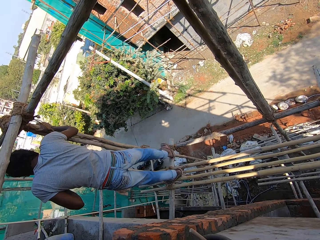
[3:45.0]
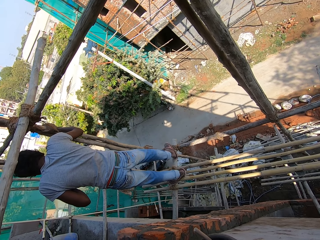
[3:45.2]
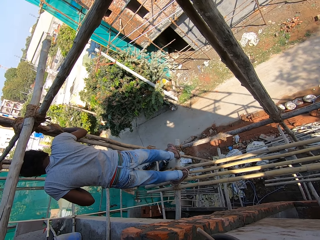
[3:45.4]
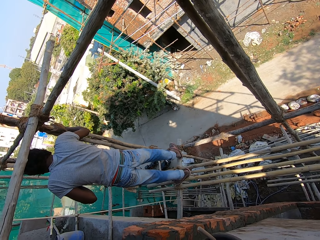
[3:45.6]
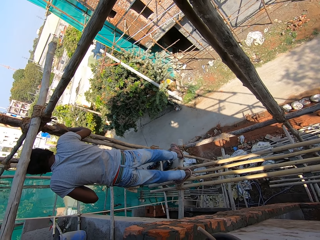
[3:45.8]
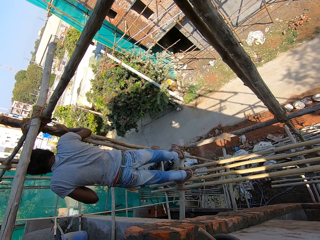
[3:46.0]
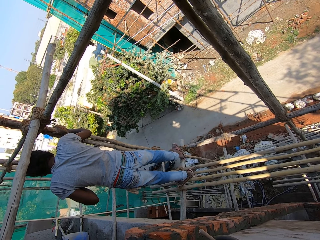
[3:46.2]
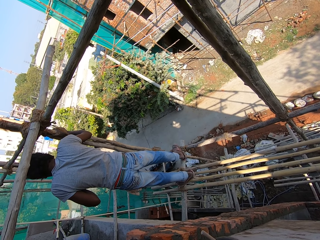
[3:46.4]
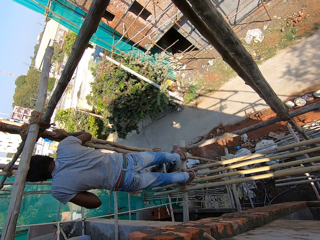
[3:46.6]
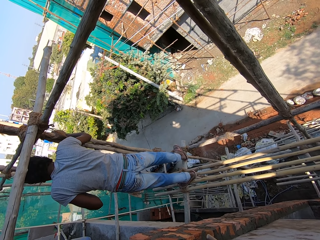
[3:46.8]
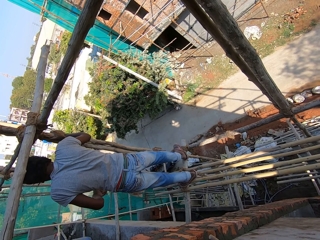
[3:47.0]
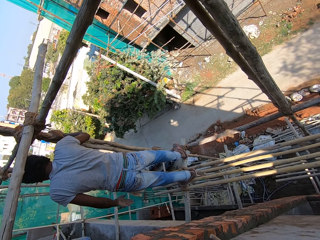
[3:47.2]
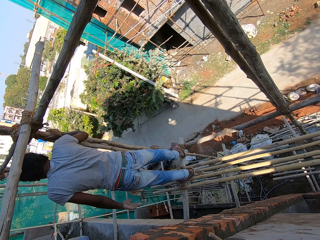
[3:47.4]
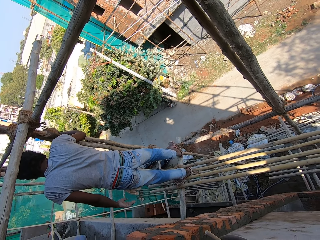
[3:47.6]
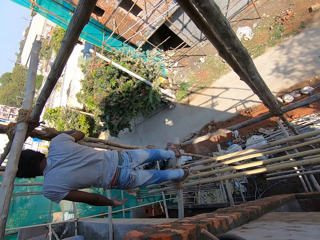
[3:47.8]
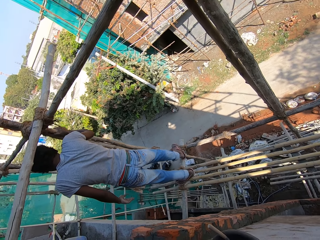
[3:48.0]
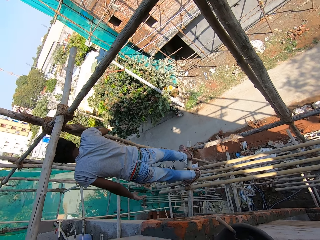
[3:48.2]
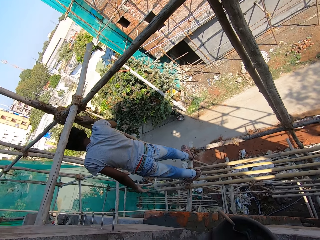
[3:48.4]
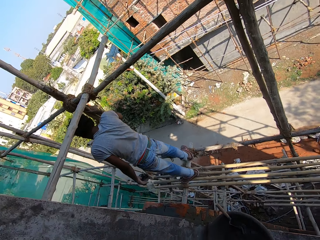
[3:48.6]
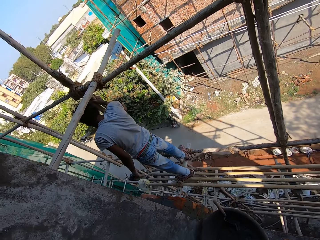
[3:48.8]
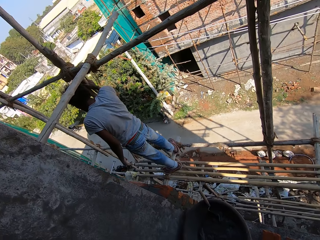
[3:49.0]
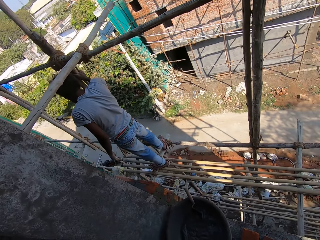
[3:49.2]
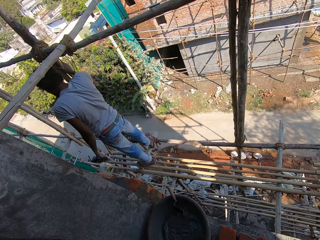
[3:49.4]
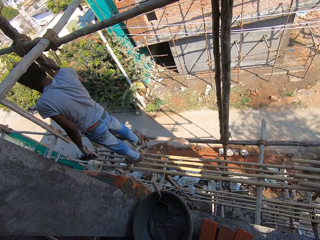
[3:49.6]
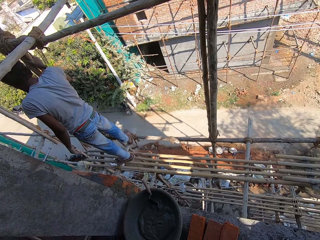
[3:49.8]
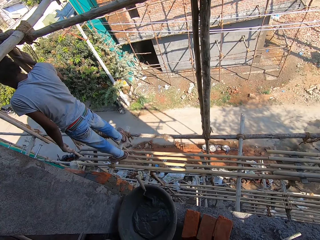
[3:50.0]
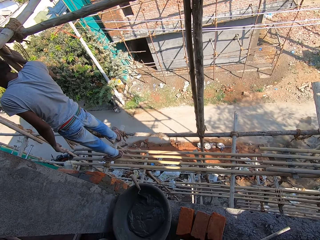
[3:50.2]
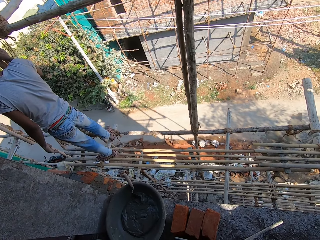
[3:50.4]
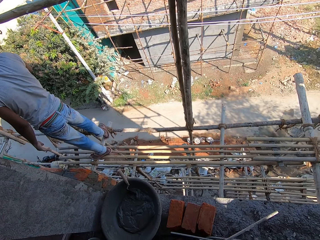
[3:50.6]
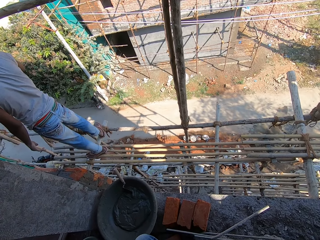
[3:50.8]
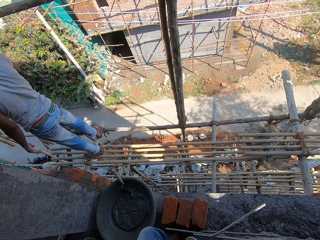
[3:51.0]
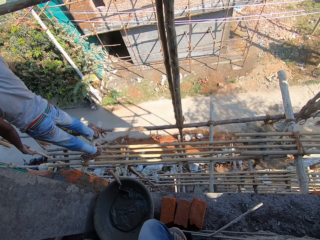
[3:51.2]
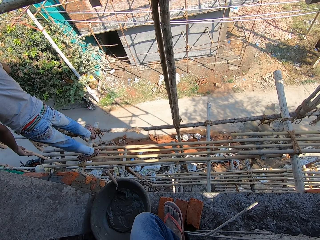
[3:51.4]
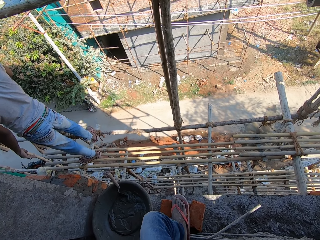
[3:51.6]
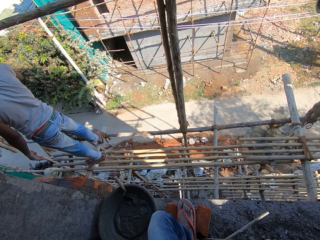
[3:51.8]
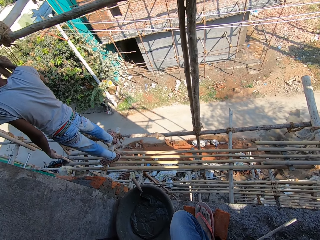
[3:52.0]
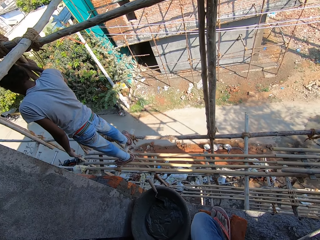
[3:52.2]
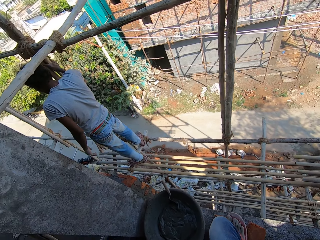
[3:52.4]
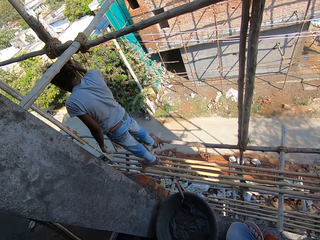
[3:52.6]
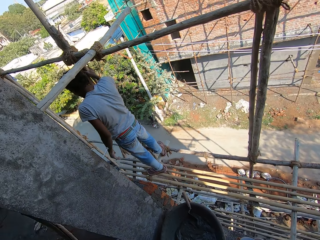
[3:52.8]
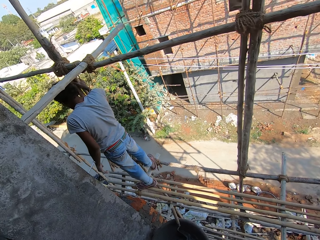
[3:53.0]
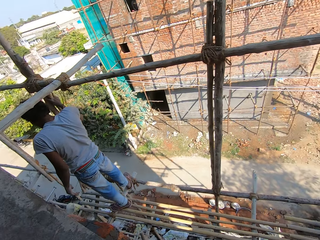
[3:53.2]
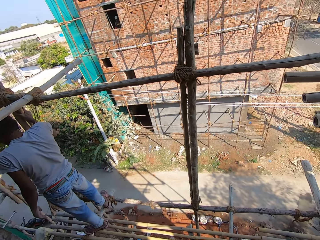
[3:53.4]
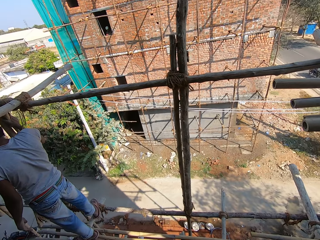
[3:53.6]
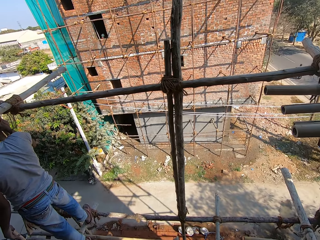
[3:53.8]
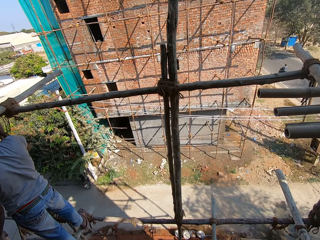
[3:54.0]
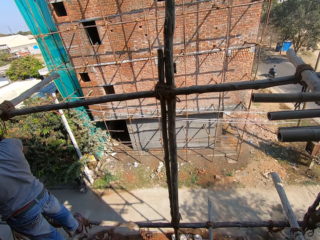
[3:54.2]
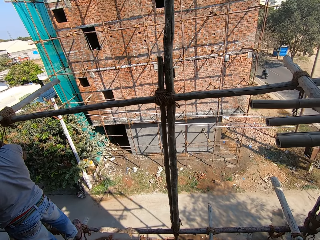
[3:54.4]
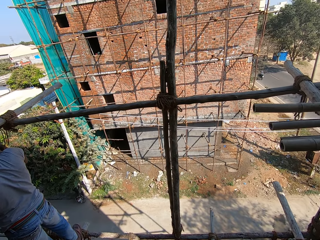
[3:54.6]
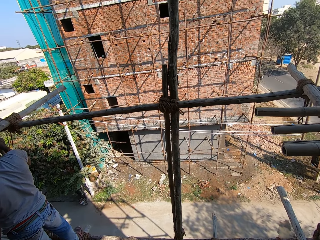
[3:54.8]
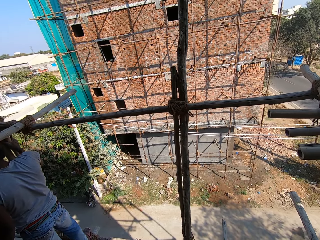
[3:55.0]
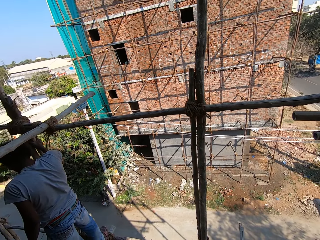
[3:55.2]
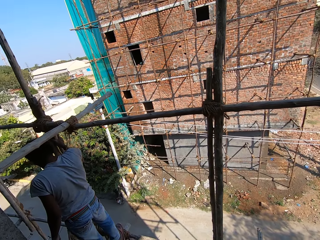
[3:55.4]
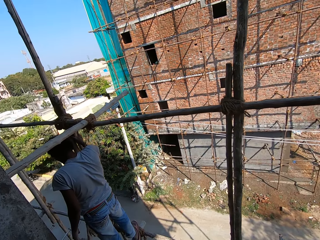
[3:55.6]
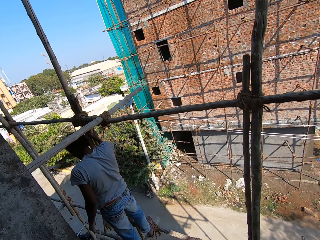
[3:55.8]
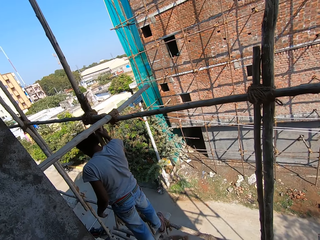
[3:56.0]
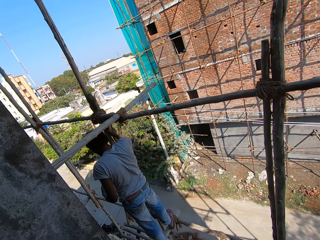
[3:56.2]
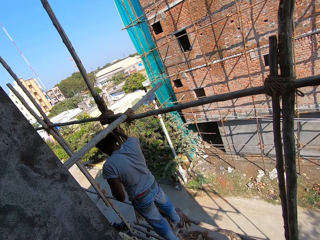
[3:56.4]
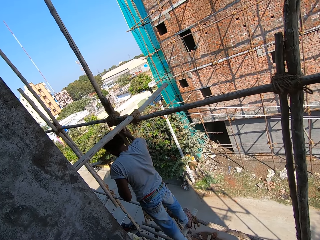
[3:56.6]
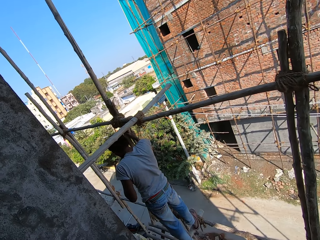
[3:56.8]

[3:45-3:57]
A man stands on the ladder. The camera wearer looks around the field.

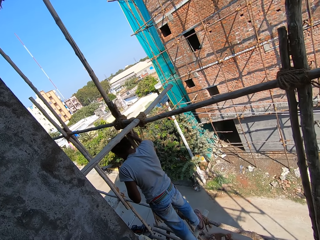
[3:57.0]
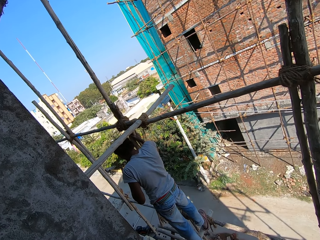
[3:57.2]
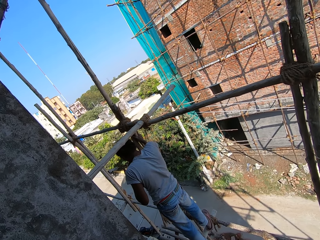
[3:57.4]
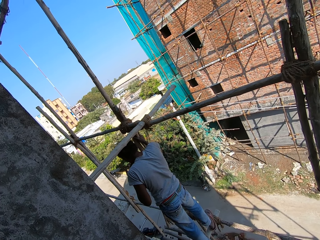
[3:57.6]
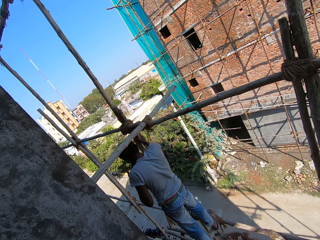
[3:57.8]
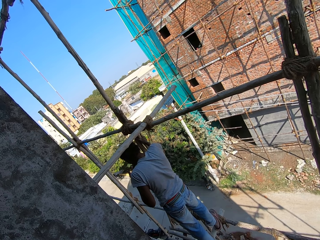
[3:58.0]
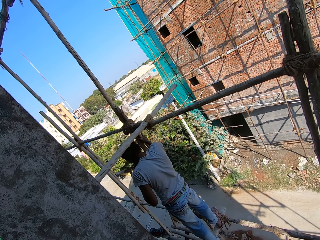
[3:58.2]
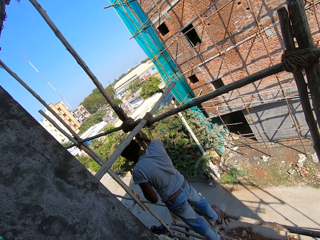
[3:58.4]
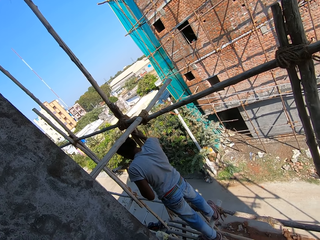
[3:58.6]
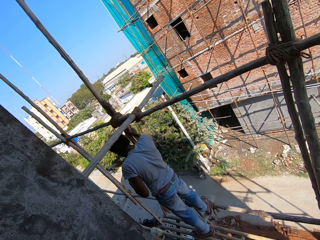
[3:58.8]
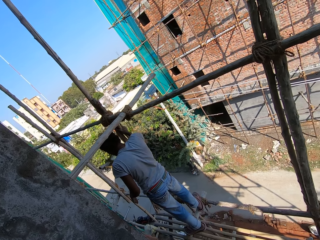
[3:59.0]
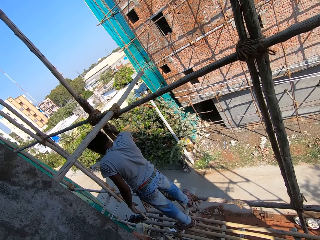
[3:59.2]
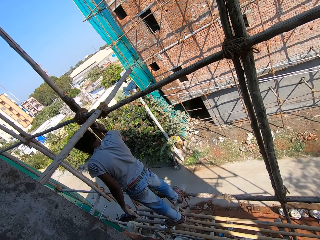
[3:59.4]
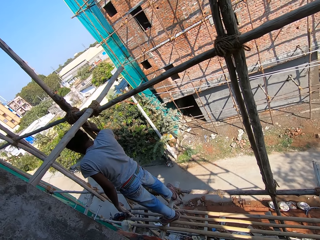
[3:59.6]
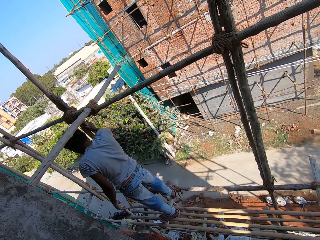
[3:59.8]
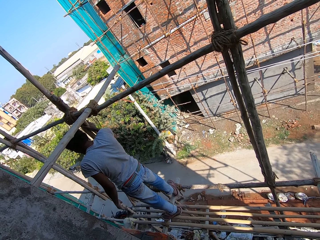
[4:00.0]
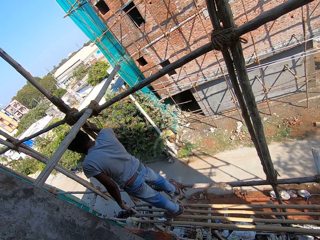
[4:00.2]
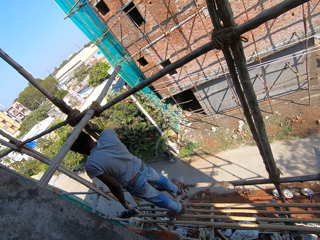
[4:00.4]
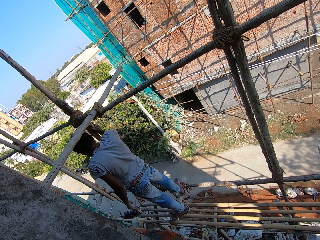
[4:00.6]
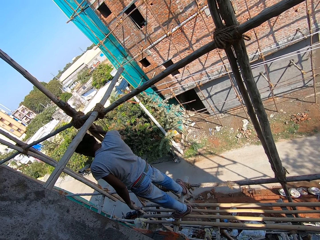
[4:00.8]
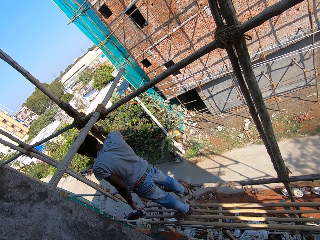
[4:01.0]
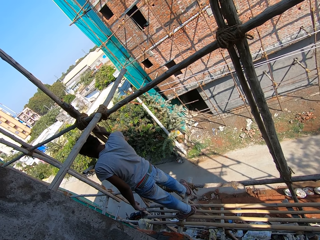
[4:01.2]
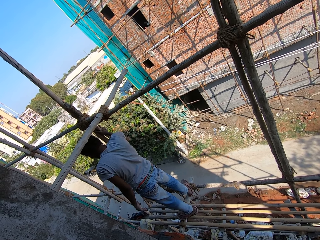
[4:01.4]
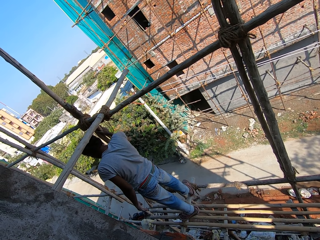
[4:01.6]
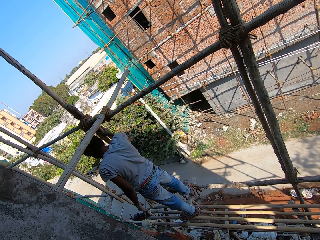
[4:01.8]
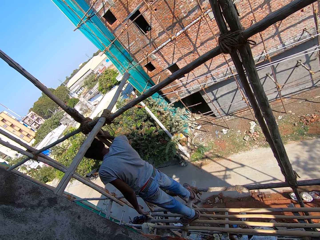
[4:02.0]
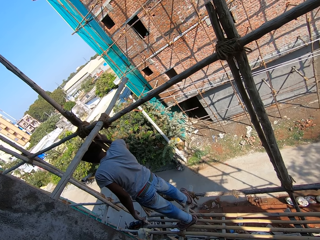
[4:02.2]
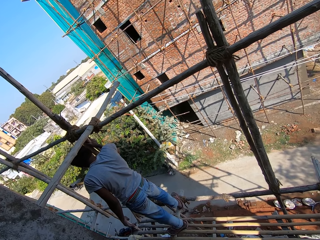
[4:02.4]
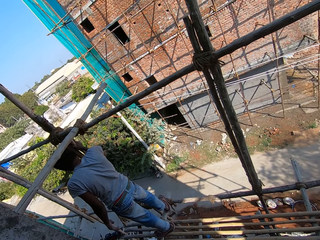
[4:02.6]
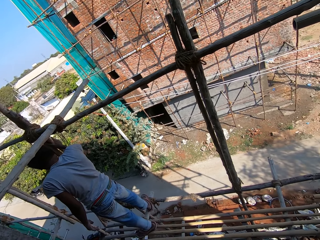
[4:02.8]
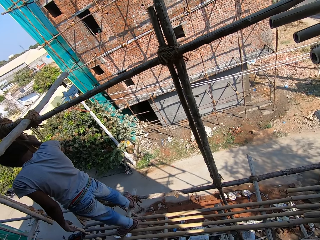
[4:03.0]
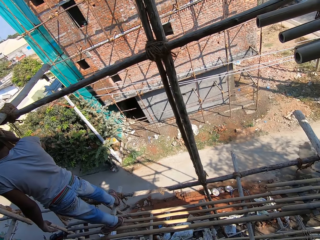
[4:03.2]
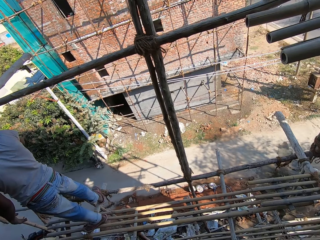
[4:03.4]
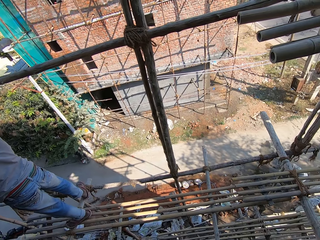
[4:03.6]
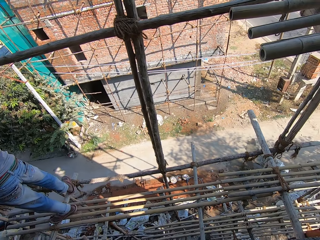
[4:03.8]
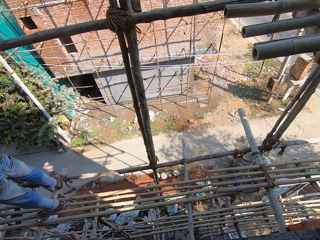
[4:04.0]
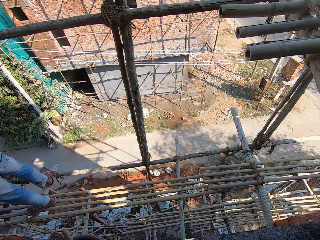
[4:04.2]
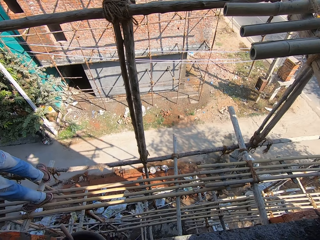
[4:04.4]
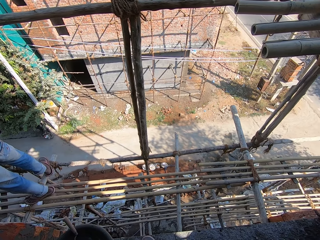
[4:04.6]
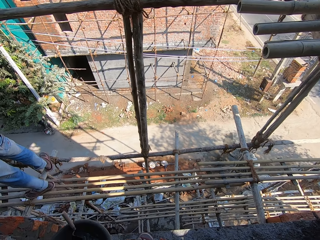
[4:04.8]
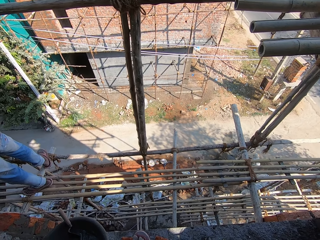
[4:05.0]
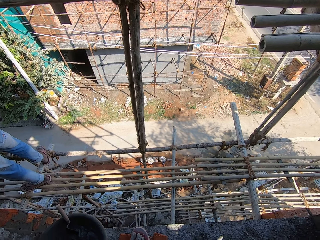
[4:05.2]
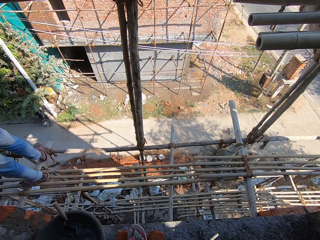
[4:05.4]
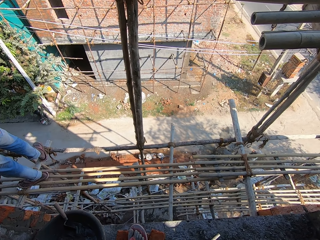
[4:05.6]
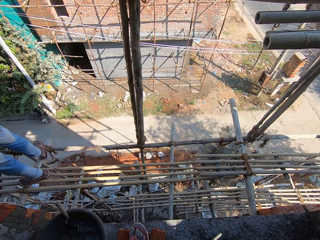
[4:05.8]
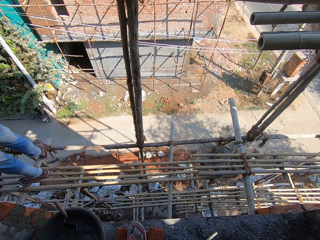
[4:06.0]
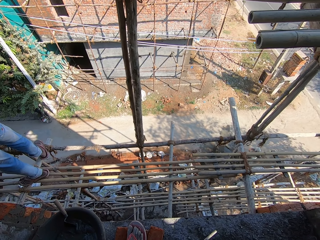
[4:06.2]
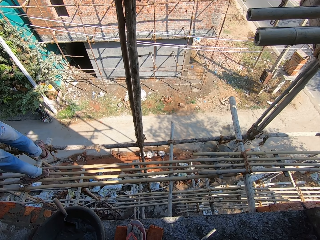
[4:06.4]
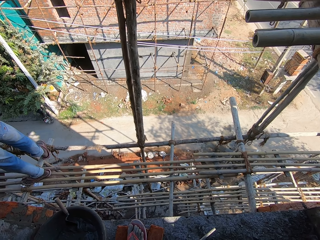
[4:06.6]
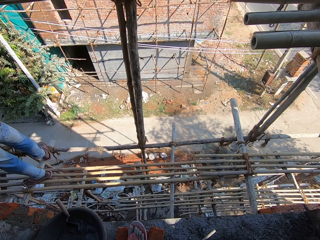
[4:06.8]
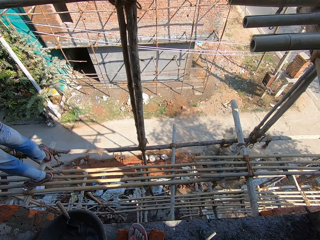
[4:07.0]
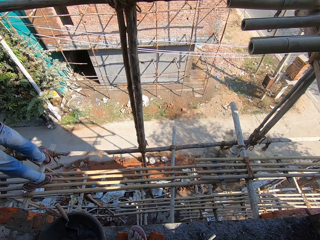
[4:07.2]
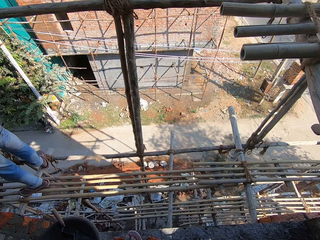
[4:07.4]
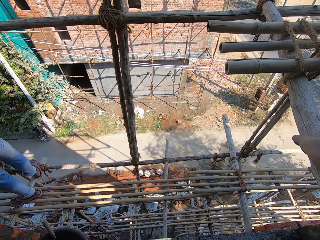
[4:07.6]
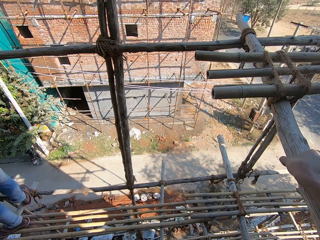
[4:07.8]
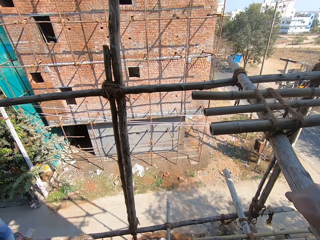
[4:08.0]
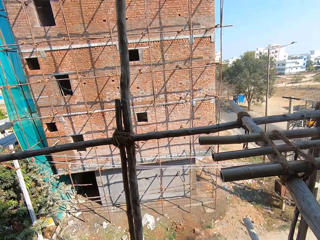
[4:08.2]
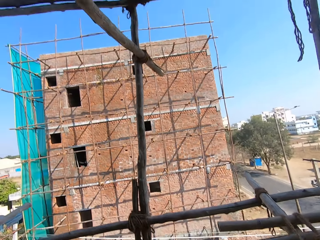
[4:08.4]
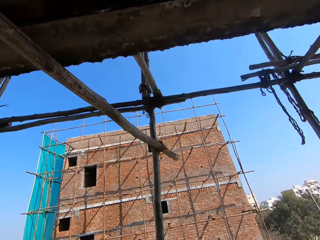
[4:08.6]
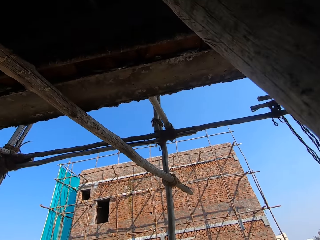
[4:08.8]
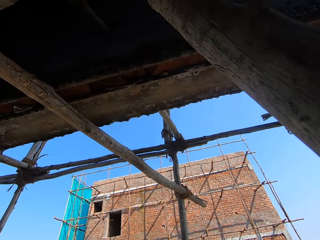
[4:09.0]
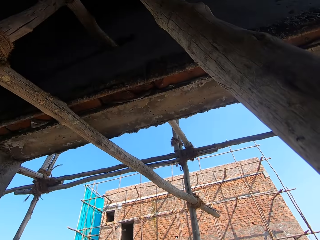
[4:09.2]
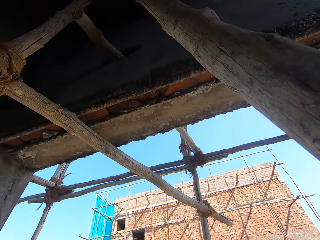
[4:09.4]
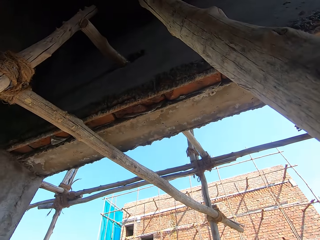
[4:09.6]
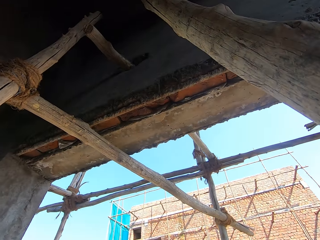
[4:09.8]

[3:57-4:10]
The camera wearer looks around. They look around the building.
